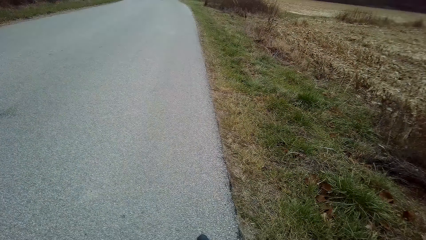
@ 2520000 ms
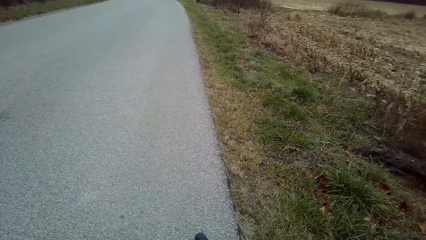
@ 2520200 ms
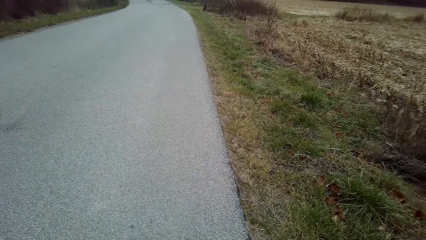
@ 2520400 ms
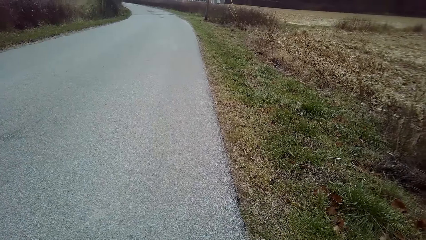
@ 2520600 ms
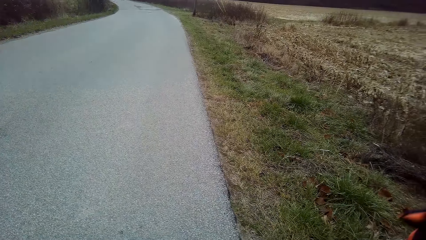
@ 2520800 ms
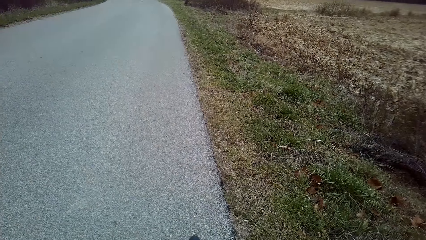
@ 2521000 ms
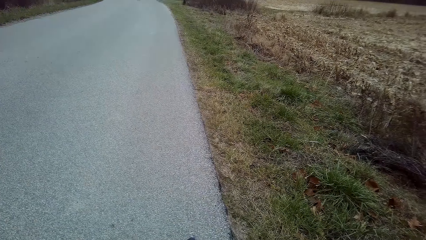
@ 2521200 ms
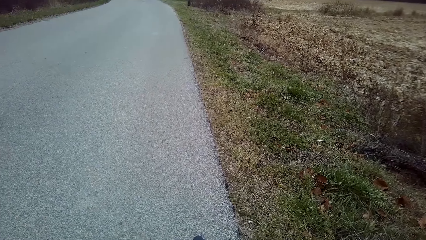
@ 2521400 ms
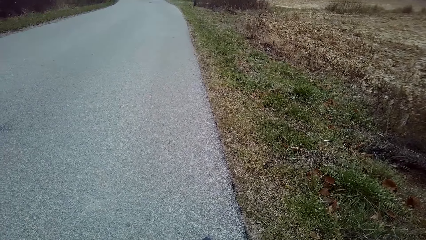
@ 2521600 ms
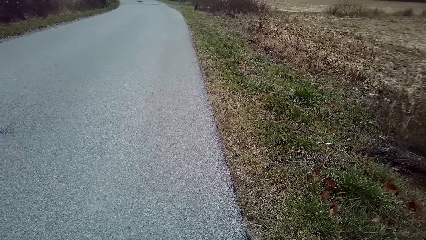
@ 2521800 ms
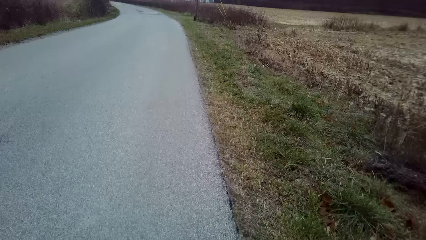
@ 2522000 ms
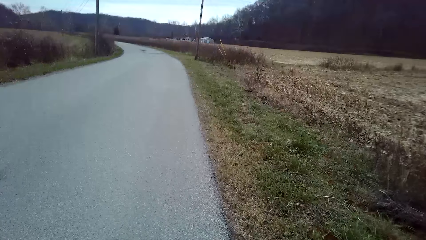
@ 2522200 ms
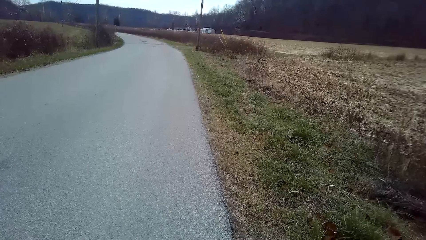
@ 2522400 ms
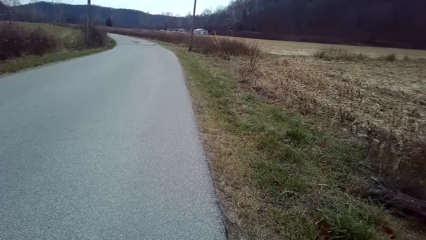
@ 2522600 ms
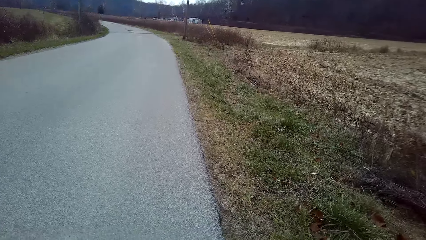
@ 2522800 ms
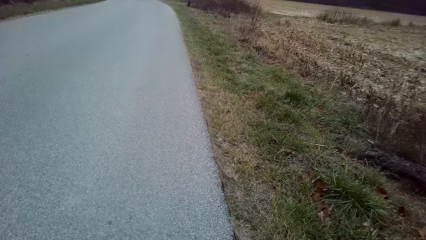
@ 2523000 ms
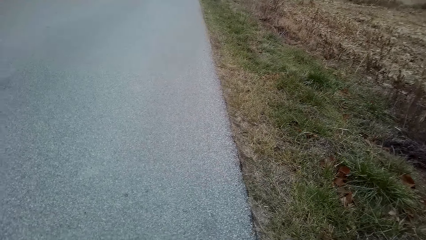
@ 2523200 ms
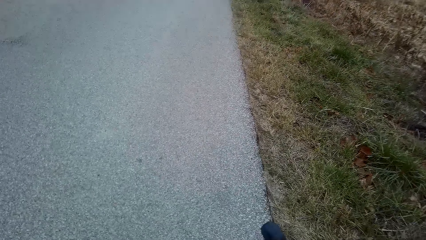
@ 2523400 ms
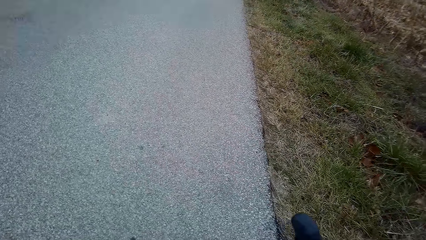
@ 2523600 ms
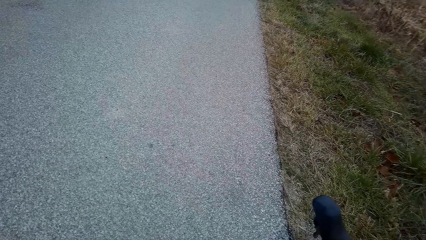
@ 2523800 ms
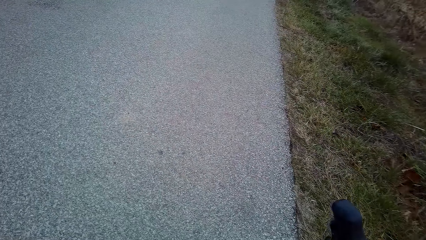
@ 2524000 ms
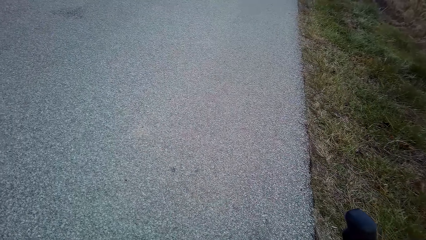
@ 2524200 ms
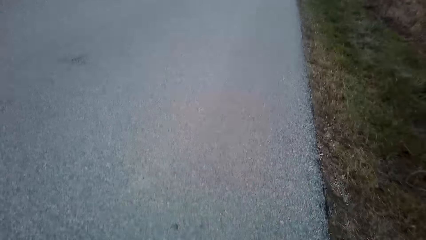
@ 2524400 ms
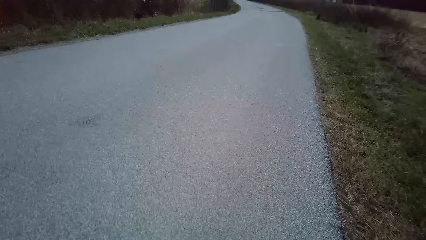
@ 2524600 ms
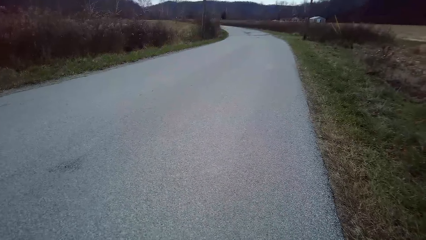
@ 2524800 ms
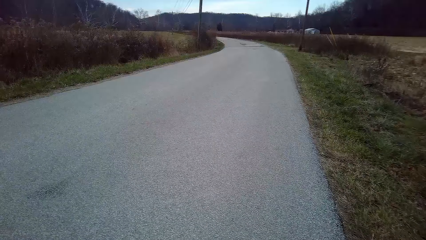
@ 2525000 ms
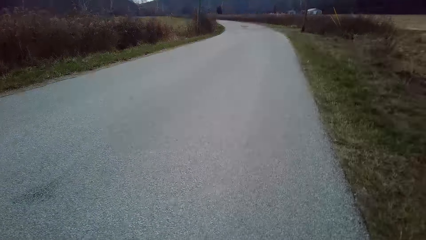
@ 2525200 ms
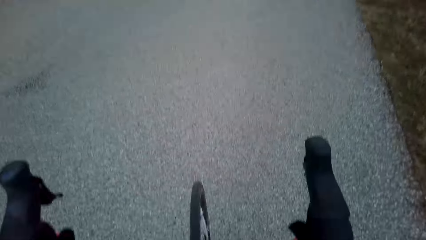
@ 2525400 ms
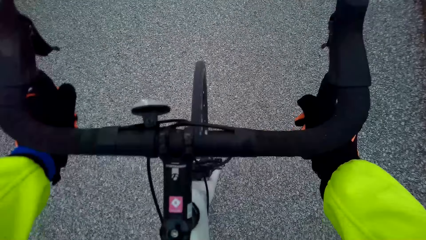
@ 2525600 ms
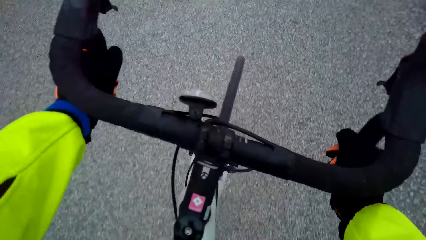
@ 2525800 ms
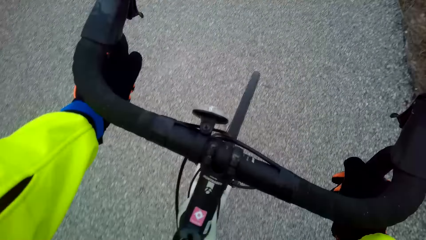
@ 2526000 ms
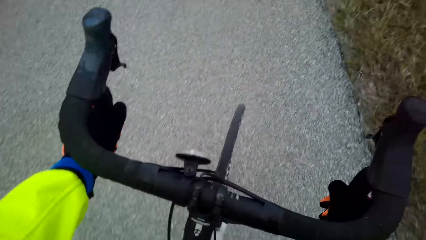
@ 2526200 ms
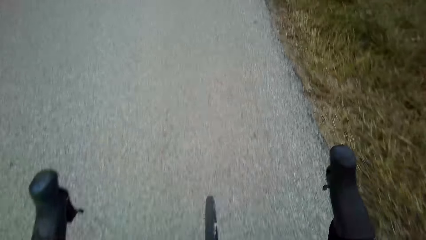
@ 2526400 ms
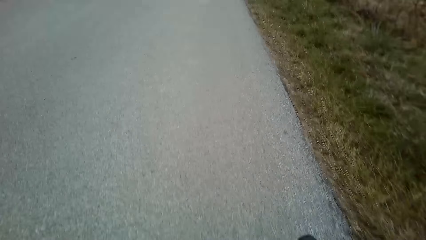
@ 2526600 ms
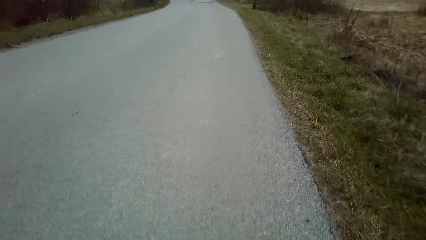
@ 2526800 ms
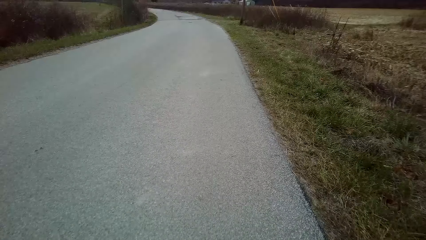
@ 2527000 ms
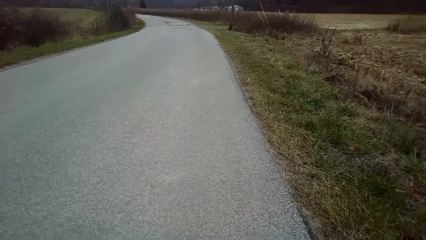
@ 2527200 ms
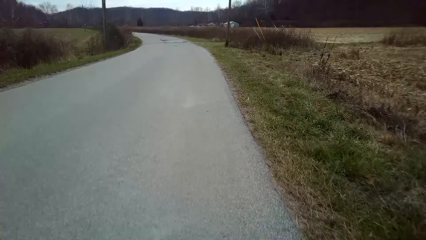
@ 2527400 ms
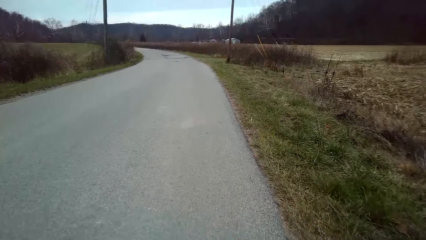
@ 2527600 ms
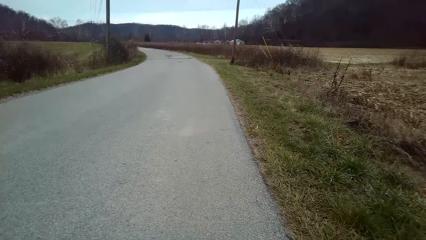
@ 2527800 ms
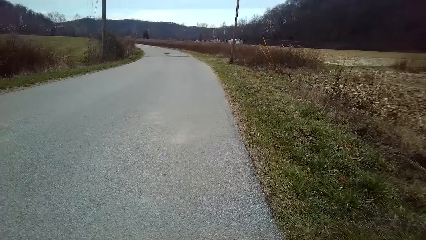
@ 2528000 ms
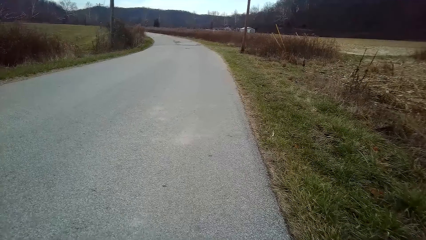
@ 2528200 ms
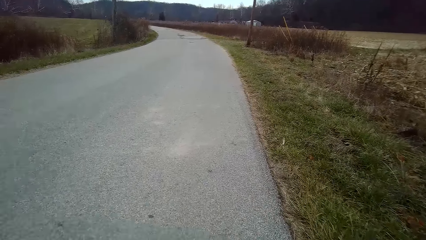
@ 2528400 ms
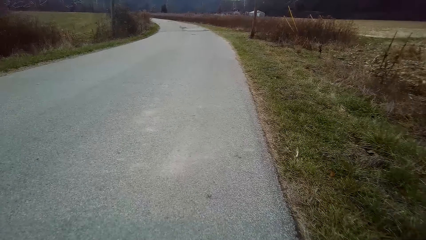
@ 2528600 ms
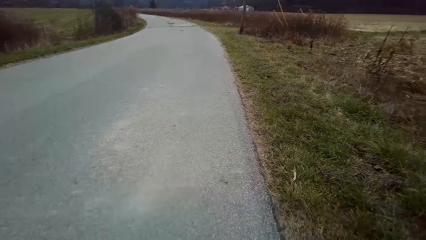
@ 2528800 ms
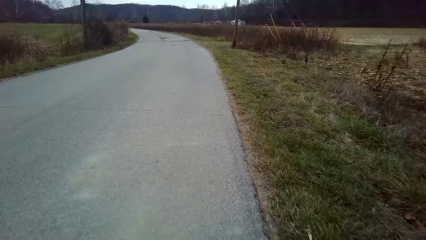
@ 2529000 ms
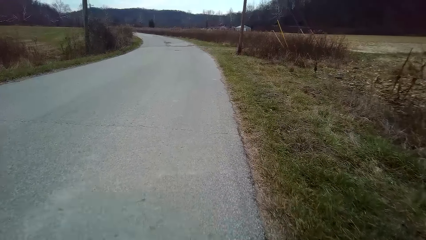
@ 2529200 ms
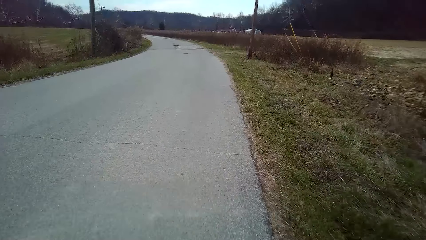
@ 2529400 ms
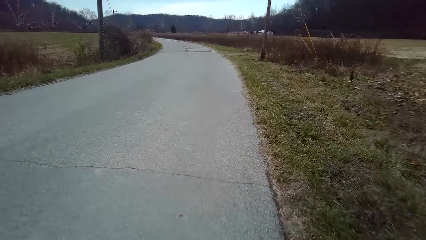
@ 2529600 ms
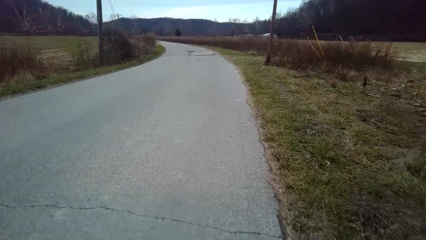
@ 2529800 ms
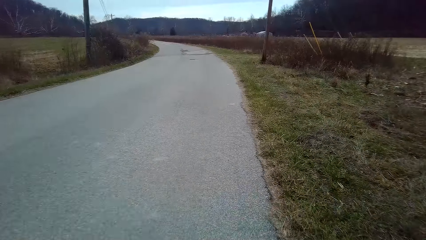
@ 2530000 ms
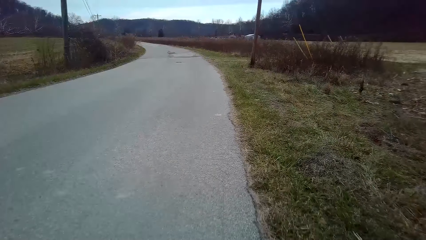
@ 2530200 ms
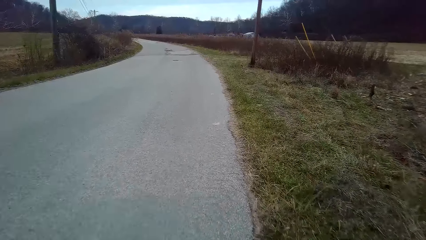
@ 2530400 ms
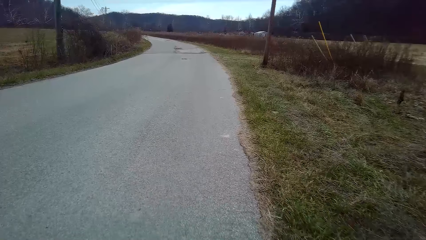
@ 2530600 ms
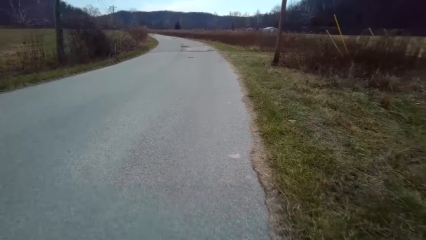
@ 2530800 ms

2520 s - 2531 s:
The camera wearer rides his bicycle in a tarmac road.

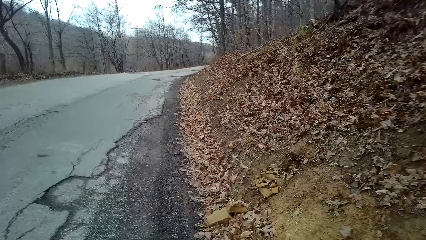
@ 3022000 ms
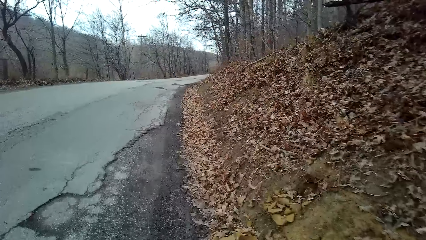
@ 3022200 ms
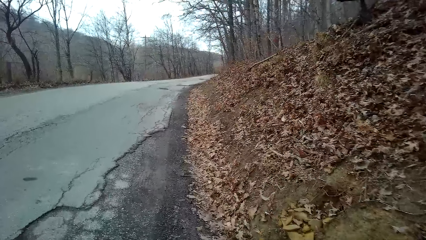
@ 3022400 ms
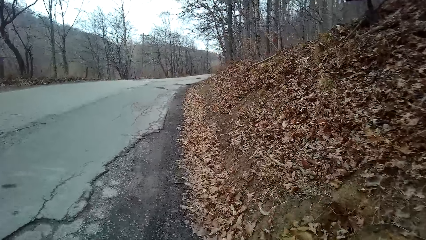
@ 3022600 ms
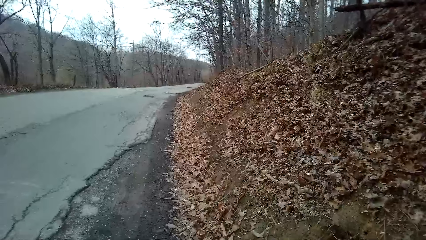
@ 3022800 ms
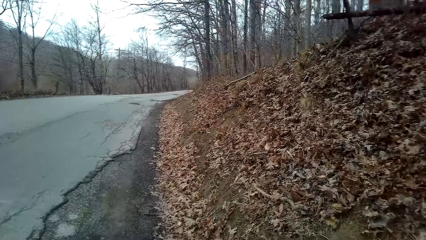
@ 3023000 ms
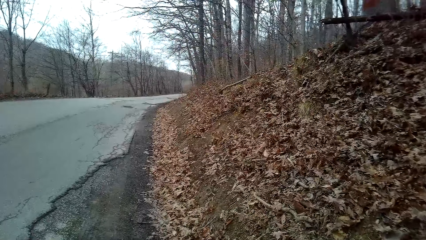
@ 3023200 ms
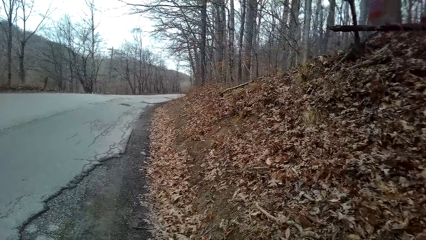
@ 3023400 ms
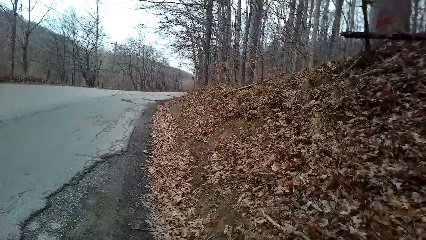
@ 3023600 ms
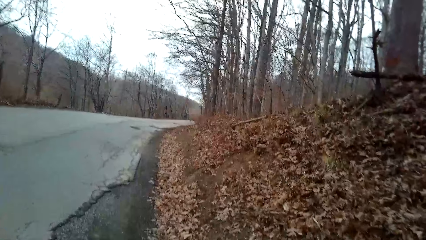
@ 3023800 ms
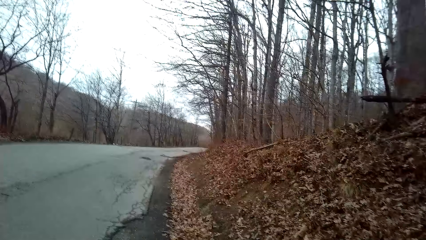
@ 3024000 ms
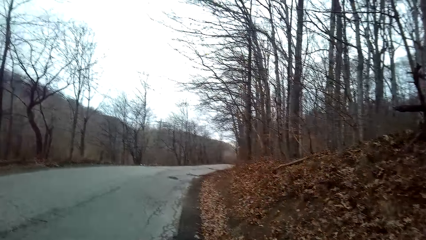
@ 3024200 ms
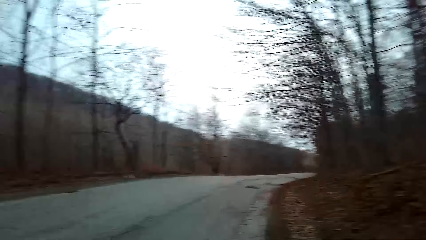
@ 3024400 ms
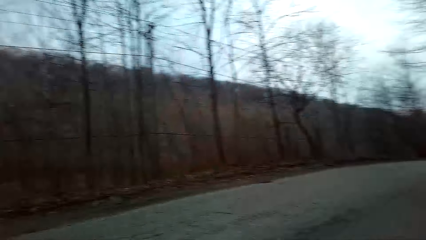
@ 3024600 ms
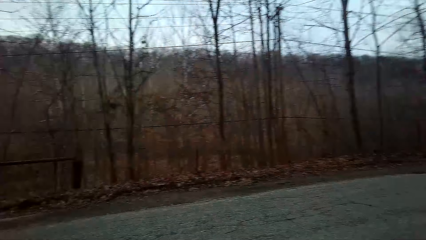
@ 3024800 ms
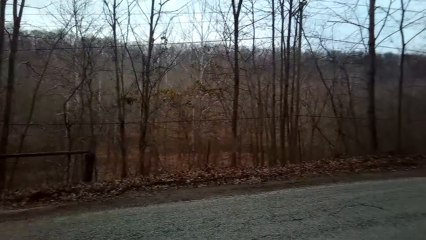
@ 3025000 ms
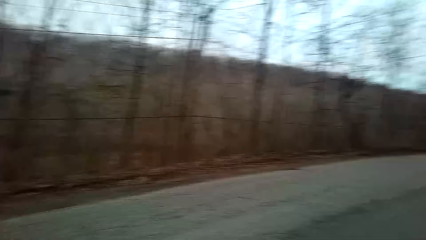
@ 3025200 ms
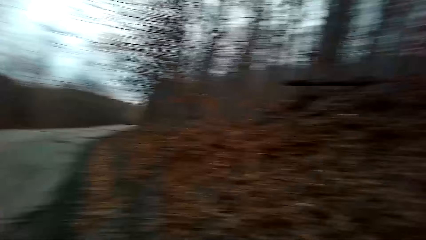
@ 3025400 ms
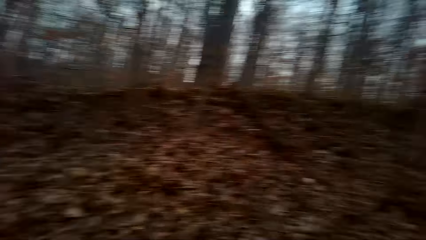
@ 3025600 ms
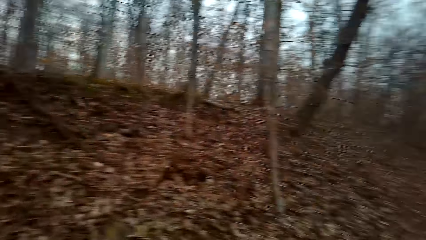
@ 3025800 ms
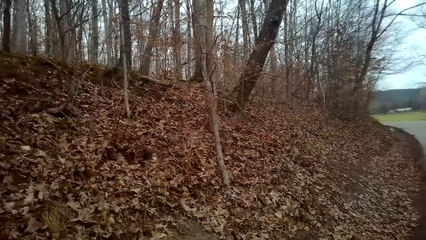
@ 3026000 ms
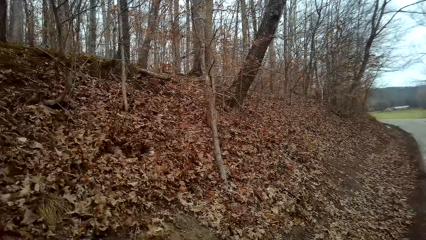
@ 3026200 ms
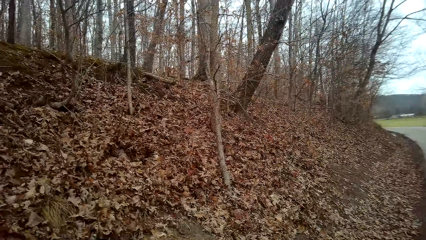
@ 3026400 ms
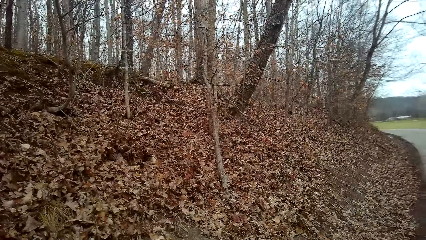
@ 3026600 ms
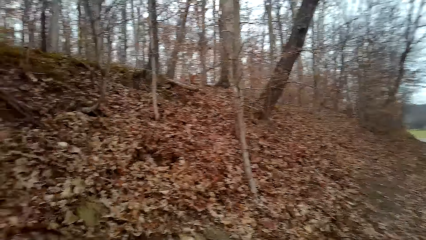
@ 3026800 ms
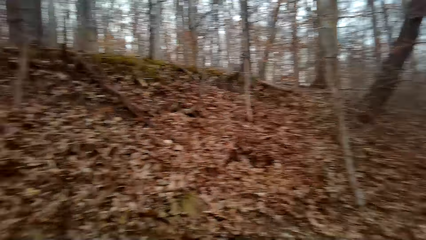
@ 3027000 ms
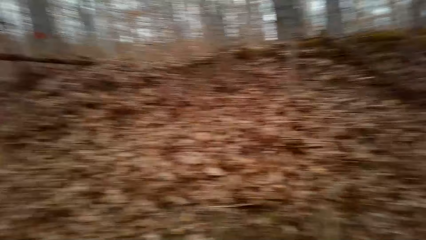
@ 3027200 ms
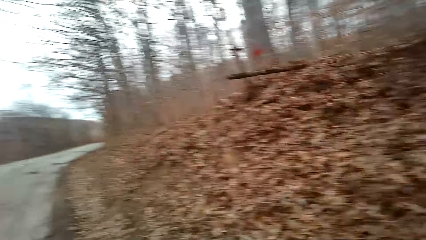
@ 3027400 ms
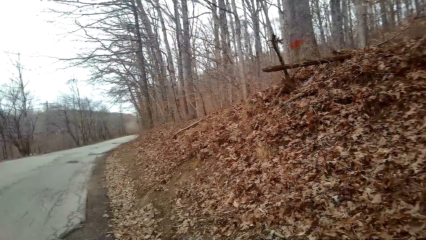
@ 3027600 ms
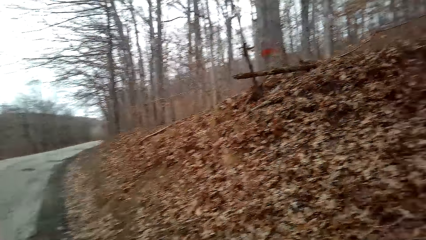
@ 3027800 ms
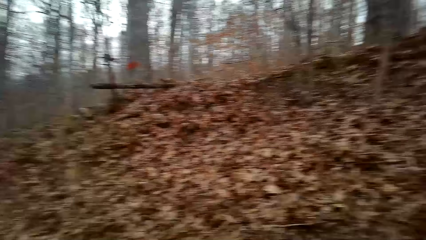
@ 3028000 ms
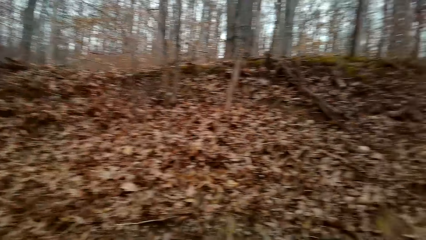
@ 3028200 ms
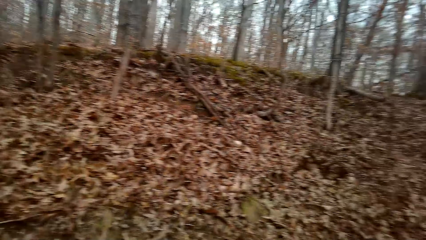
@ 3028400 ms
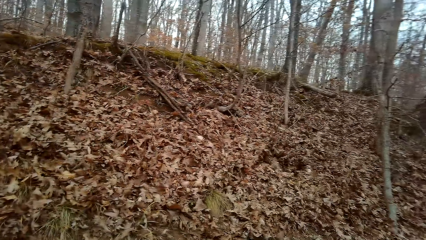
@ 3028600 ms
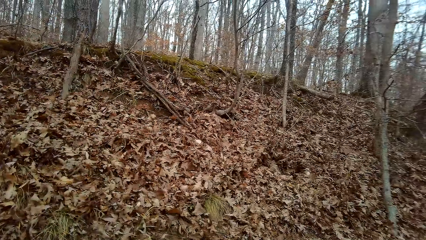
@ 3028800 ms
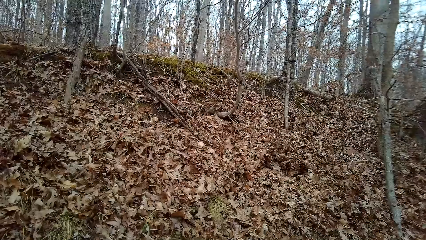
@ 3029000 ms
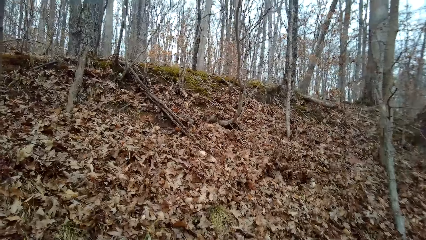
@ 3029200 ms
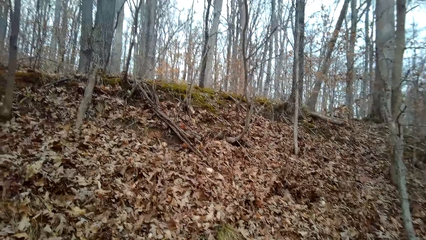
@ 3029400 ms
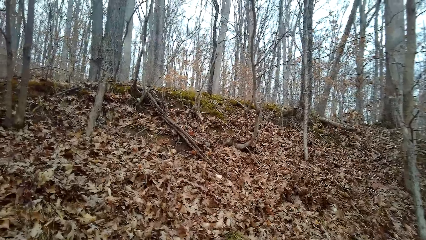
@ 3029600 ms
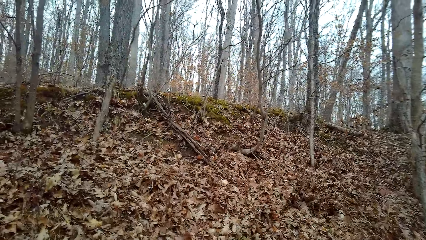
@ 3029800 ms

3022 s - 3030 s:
The camera wearer stops riding the bicycle by the roadside. They check around the forest.
